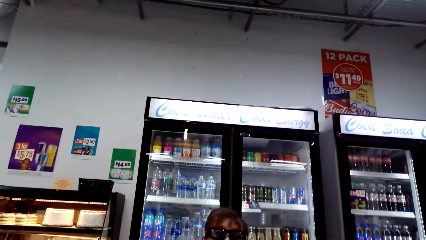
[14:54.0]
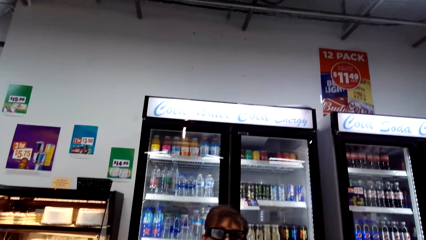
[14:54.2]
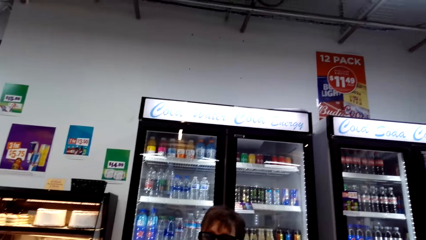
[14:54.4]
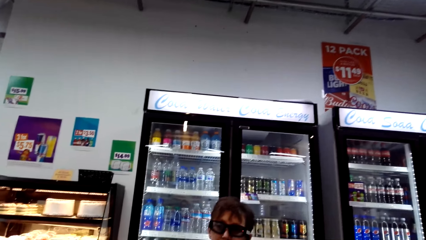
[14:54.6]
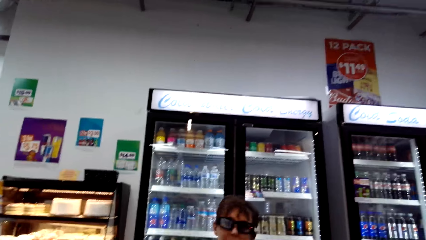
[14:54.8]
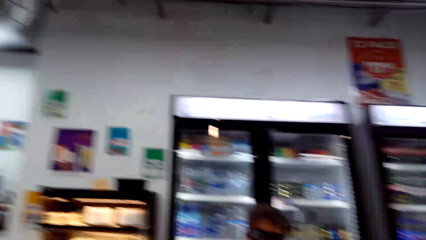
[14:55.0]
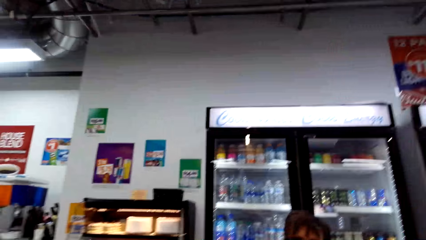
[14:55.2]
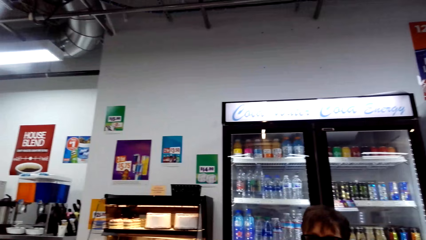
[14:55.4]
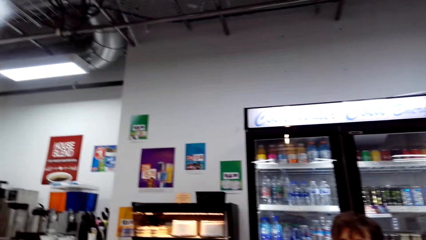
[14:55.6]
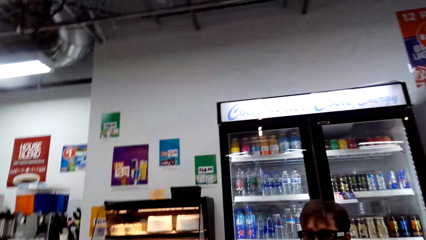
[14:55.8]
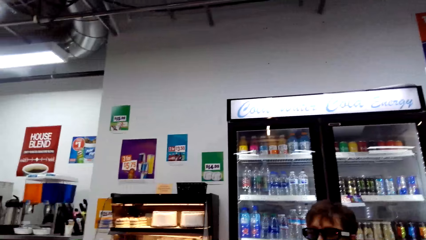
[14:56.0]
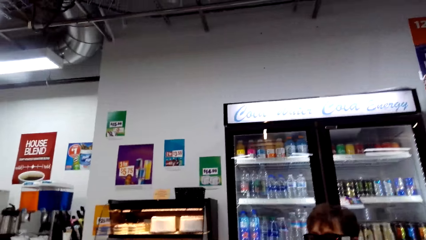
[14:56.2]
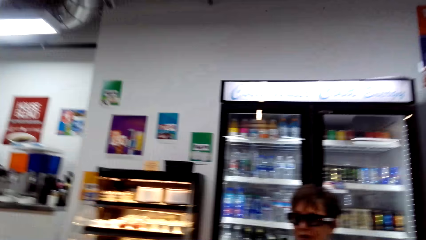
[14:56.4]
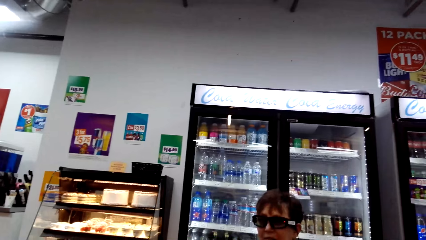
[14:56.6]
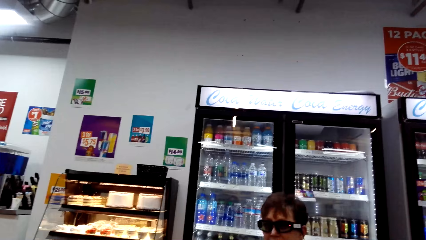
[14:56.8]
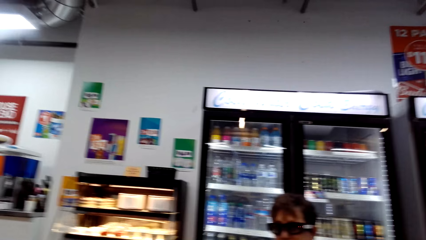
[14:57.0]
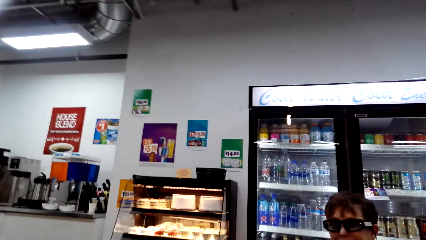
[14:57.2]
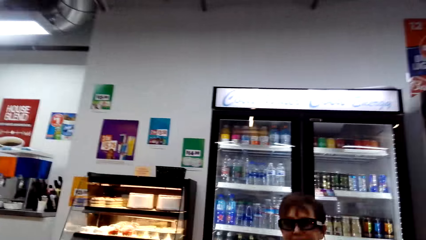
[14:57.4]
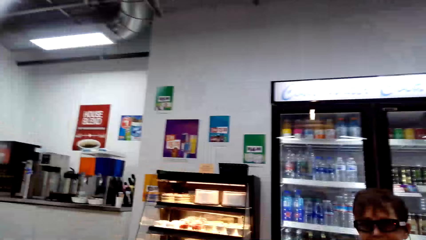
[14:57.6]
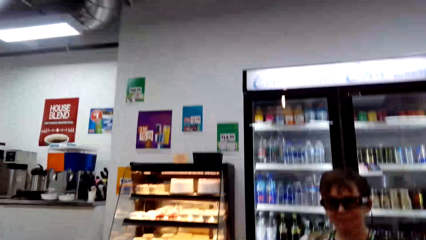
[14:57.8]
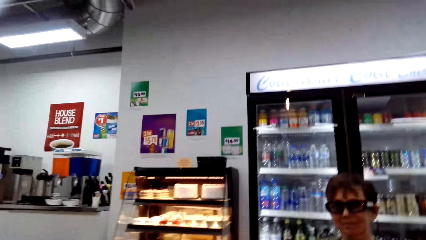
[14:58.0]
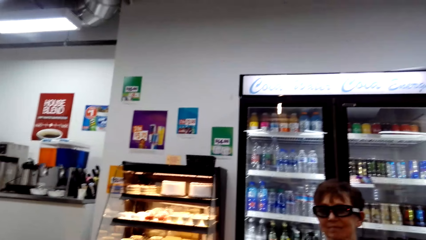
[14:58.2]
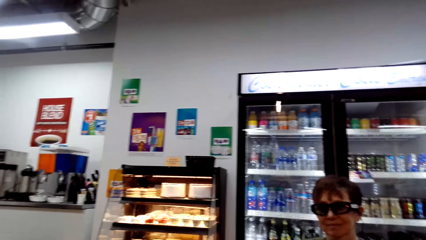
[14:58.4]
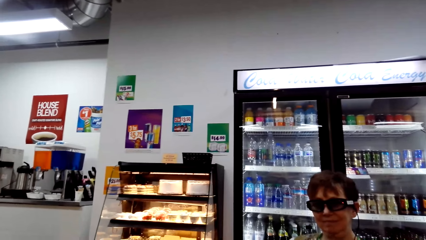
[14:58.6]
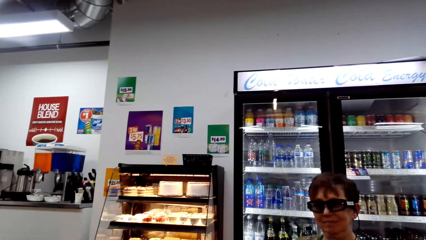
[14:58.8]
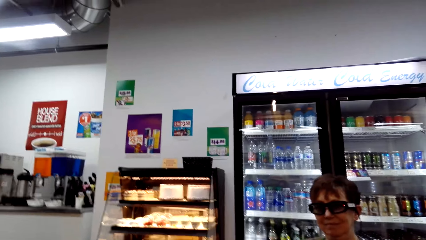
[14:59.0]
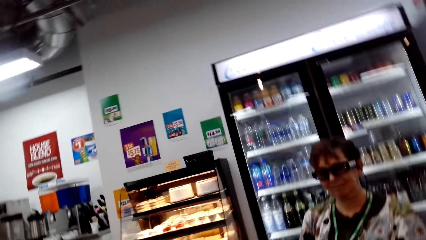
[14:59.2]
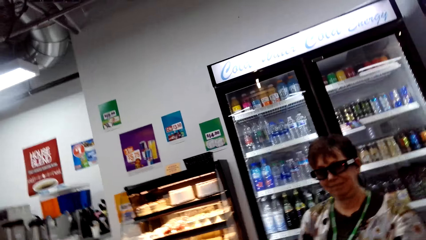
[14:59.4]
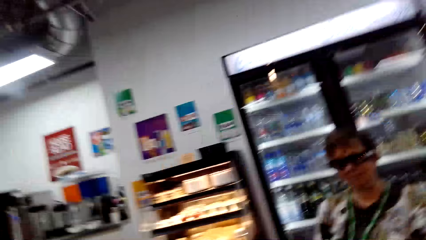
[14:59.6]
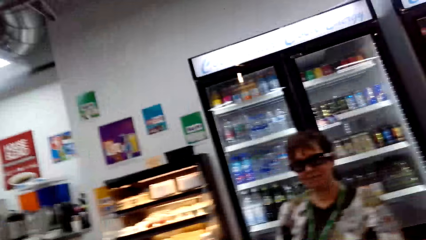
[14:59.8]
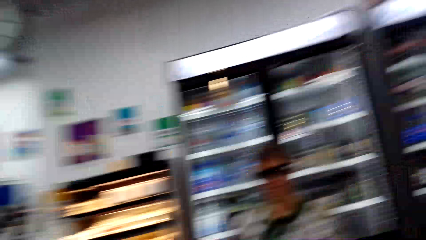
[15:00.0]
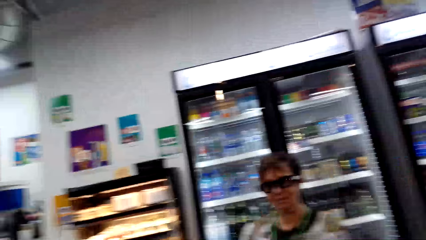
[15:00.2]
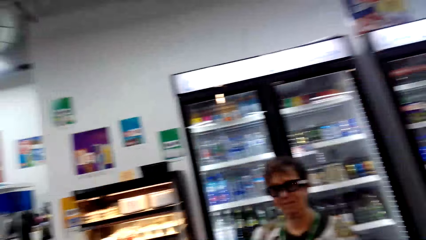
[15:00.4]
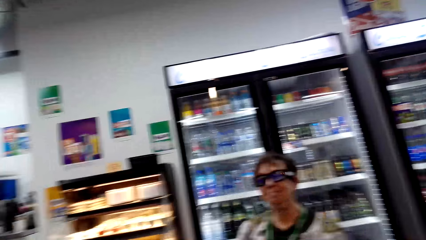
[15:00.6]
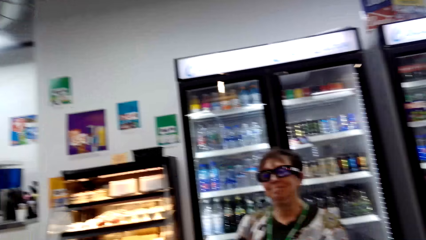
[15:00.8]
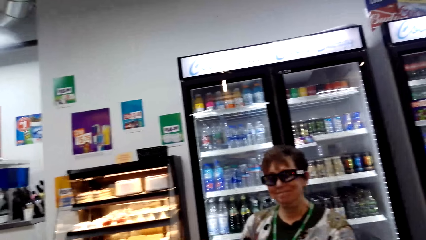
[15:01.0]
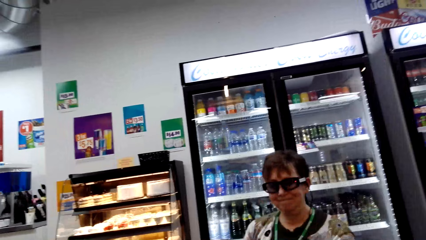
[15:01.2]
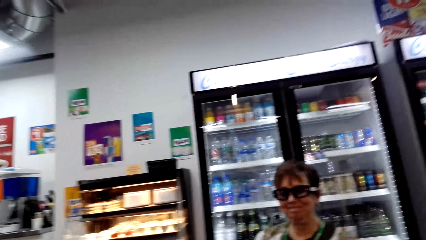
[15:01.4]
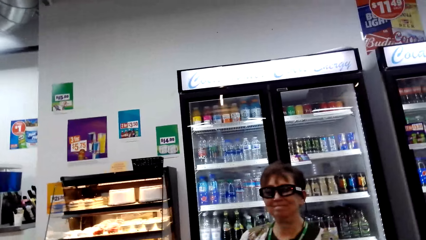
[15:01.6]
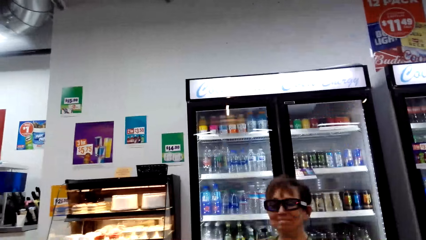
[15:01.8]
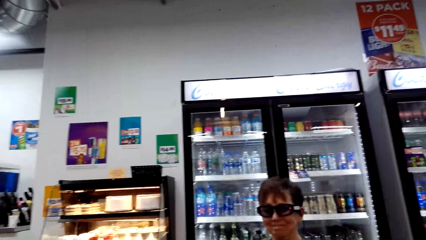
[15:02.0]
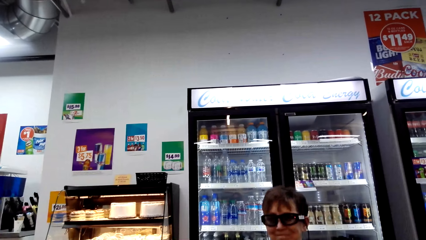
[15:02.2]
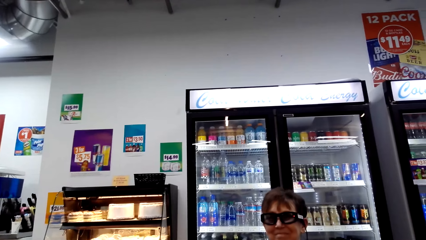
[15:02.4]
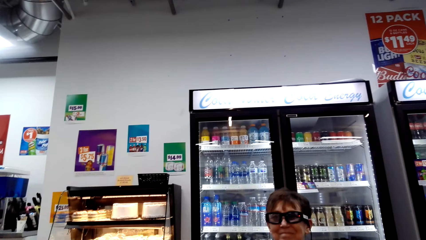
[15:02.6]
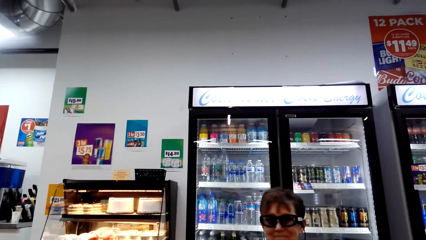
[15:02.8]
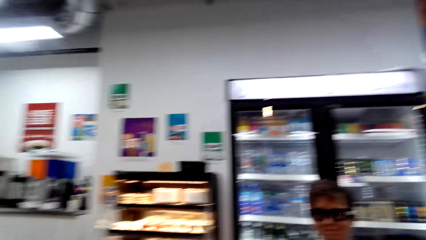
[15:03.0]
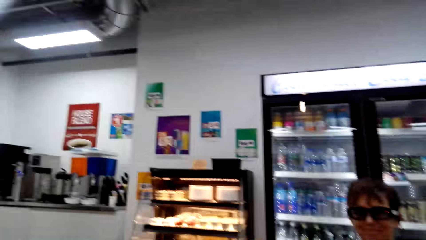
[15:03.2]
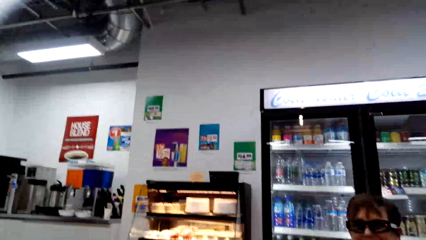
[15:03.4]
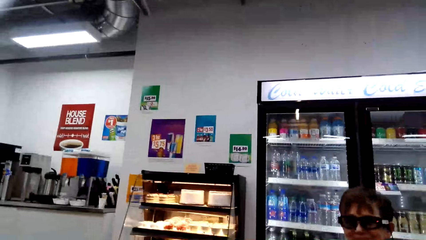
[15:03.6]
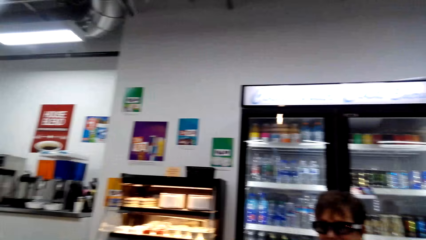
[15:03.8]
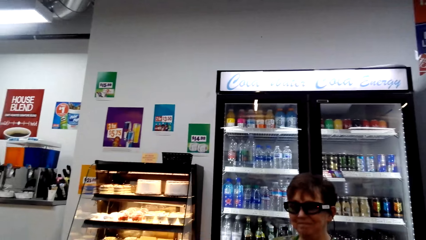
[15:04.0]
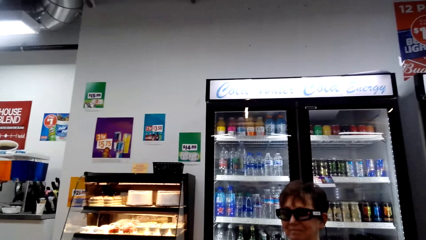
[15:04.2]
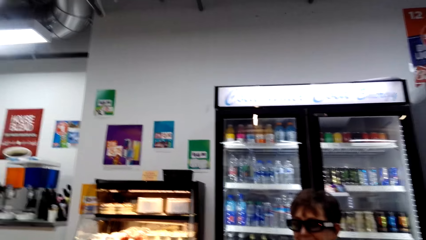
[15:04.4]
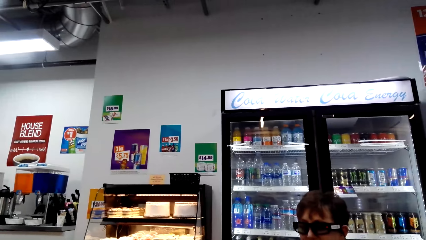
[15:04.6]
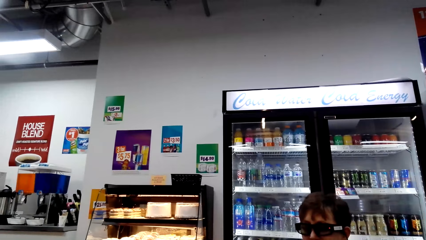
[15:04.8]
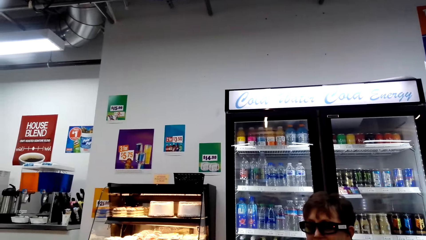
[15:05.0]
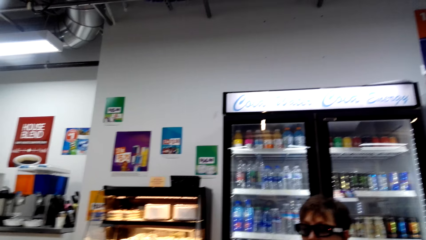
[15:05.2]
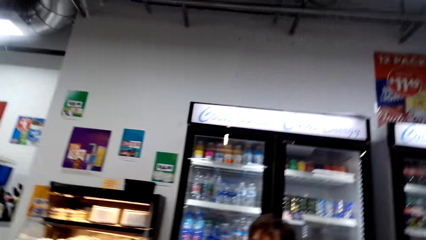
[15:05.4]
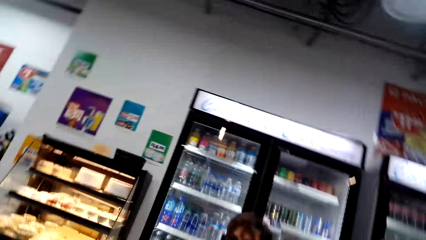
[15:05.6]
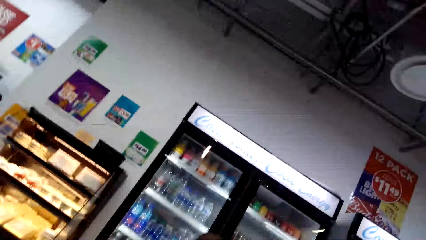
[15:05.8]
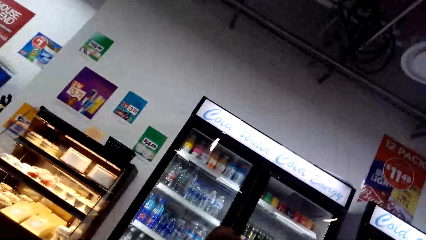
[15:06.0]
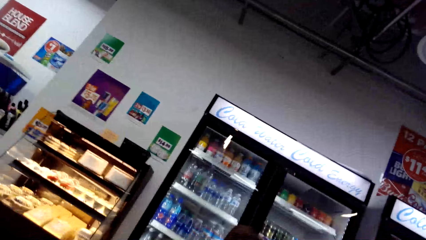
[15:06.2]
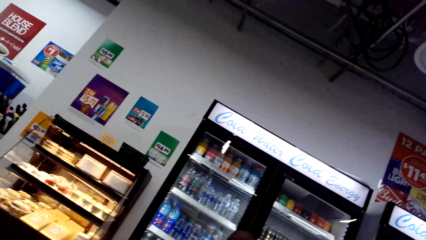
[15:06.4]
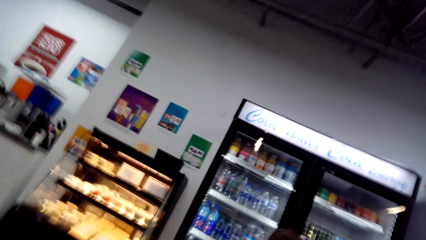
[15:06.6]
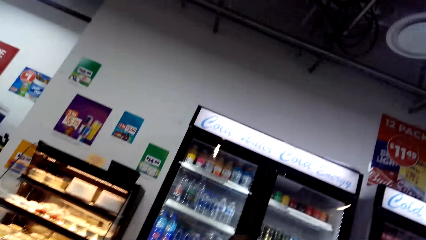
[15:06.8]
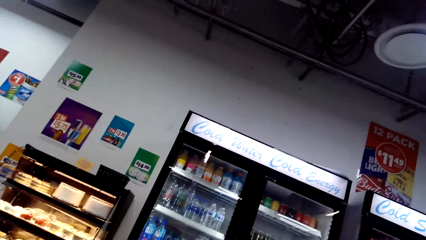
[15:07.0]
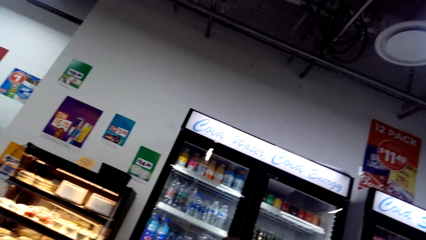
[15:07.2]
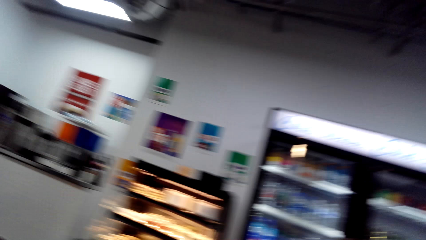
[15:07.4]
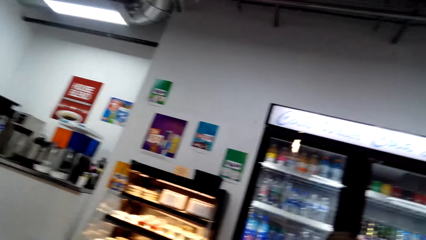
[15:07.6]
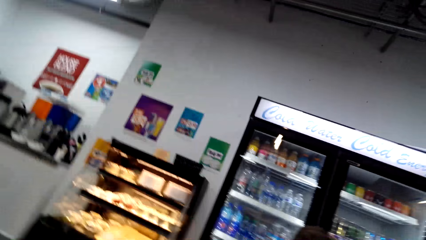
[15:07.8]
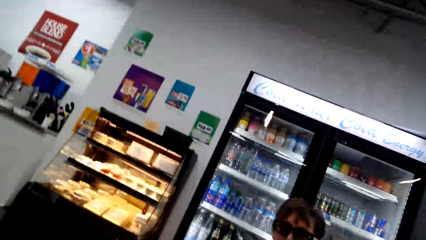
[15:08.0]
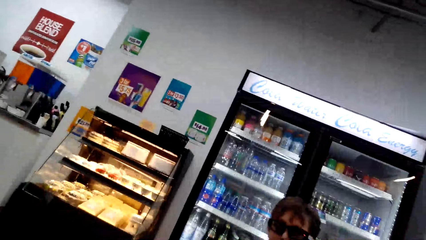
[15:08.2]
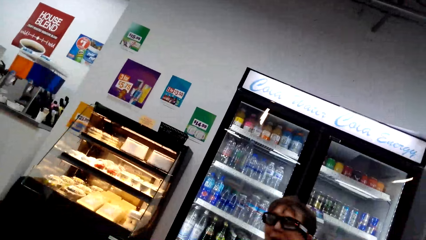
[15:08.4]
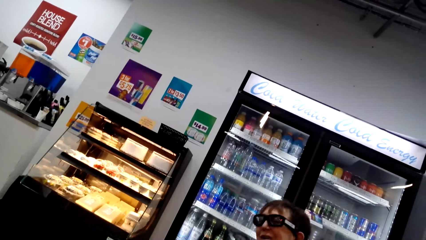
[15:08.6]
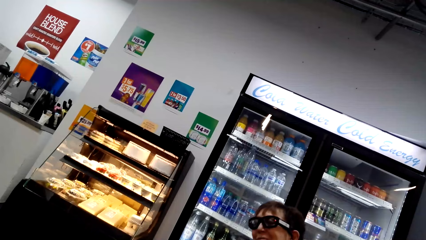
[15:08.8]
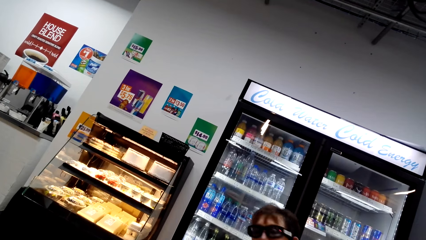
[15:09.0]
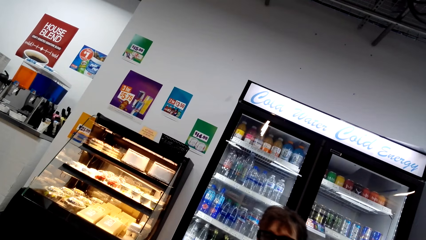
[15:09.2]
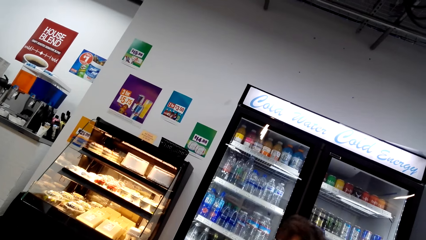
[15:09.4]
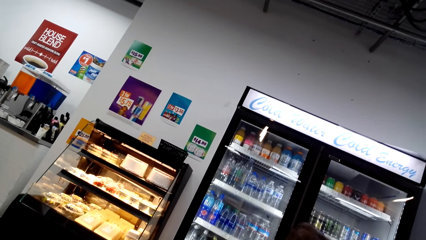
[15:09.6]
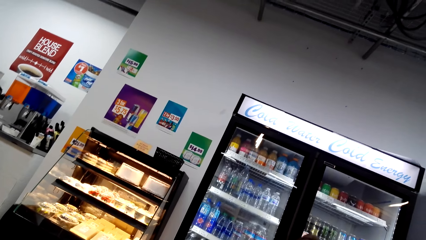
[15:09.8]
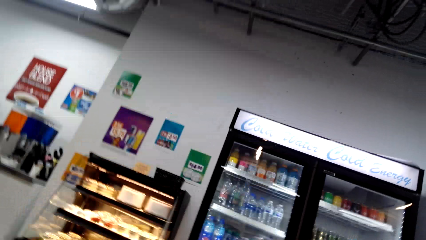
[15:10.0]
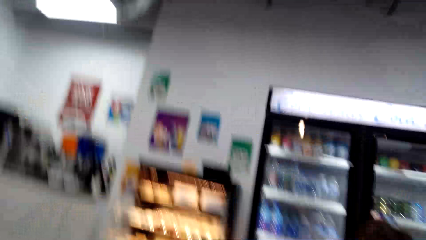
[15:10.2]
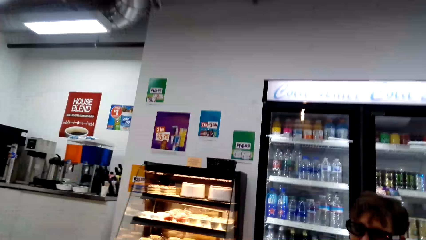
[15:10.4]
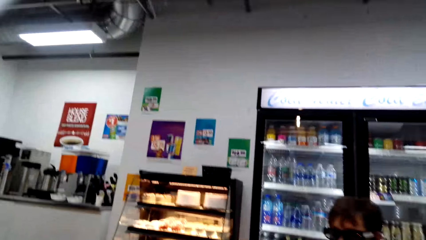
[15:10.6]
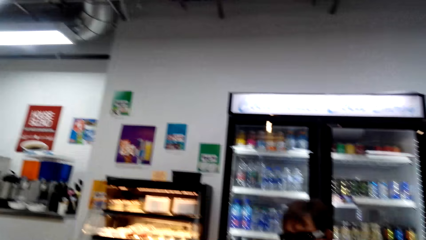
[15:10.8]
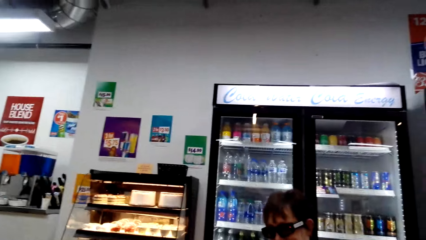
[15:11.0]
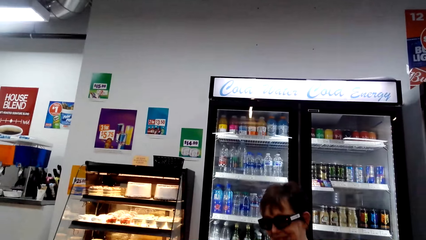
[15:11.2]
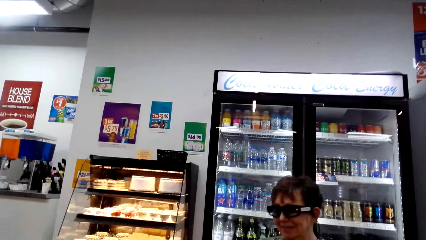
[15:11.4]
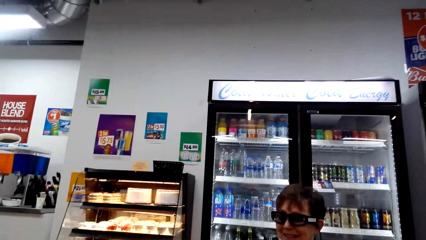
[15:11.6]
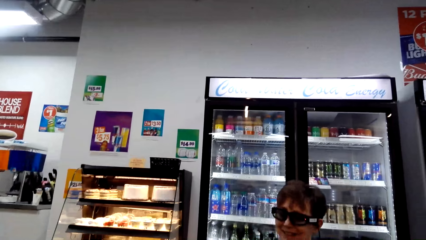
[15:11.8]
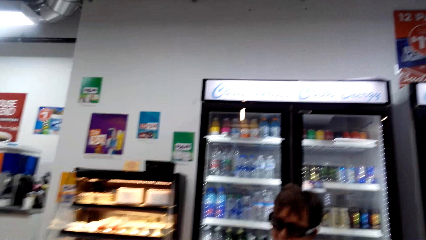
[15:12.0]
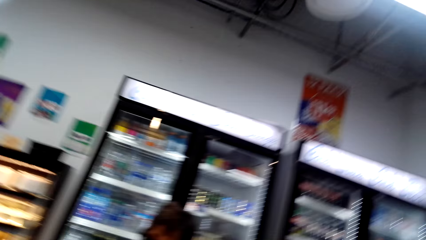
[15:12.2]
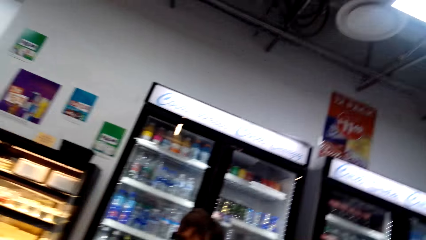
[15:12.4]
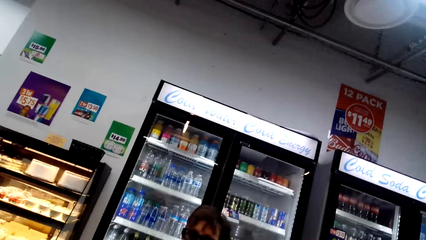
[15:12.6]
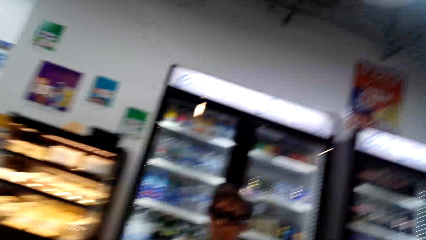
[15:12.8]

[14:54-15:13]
A woman talks. The camera wearer talks. The woman nods the head. The camera wearer talks. They turn around. They look around. The woman talks to the camera wearer. The camera wearer talks.
